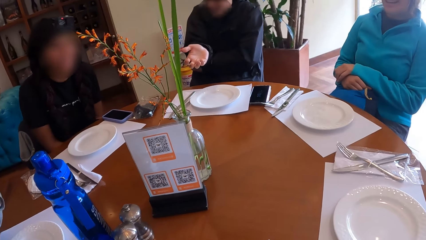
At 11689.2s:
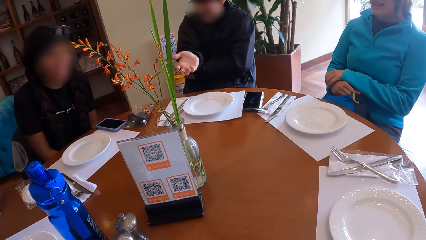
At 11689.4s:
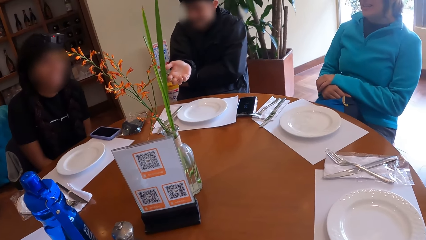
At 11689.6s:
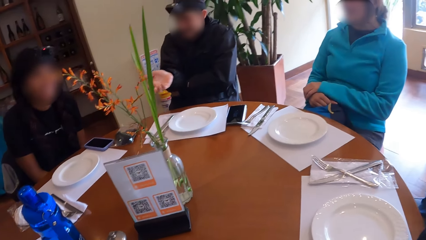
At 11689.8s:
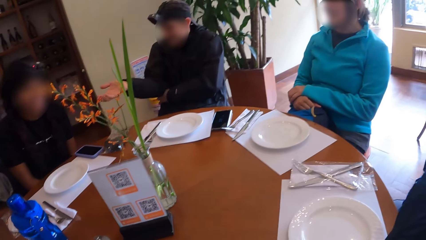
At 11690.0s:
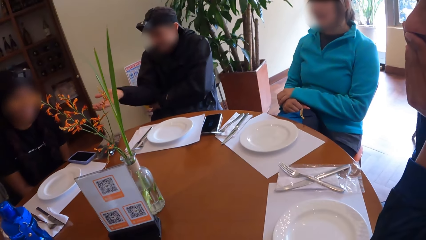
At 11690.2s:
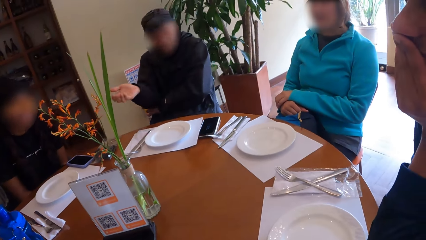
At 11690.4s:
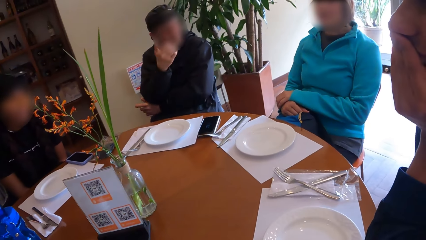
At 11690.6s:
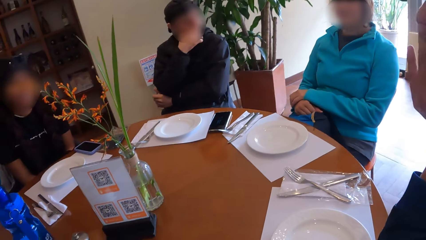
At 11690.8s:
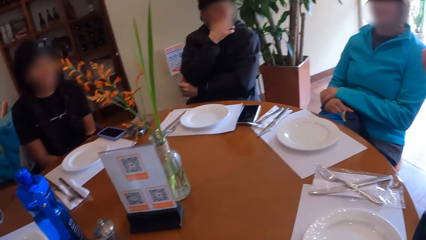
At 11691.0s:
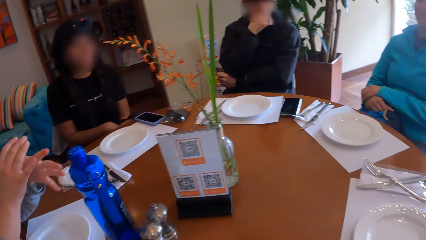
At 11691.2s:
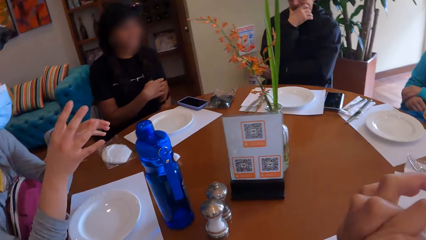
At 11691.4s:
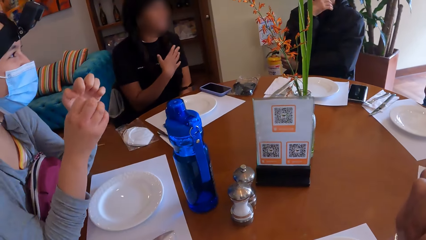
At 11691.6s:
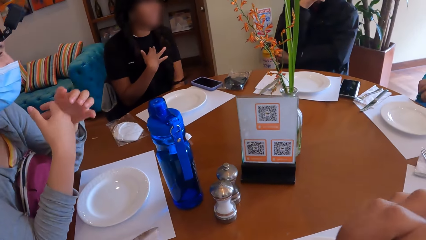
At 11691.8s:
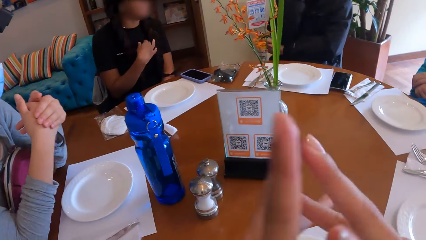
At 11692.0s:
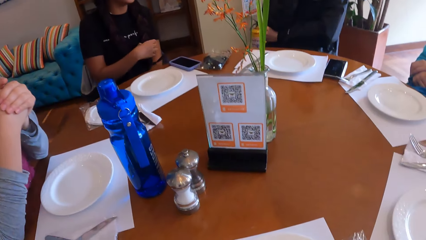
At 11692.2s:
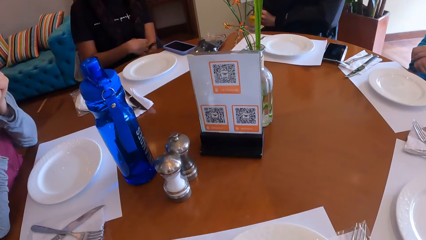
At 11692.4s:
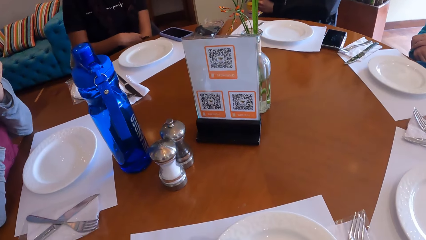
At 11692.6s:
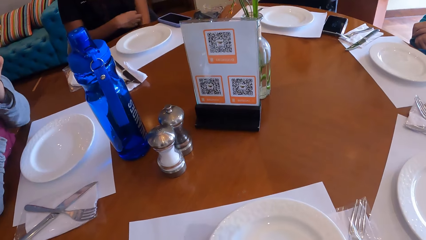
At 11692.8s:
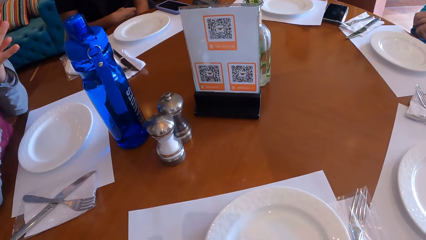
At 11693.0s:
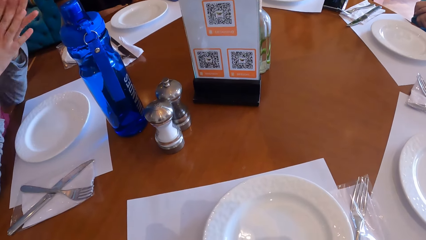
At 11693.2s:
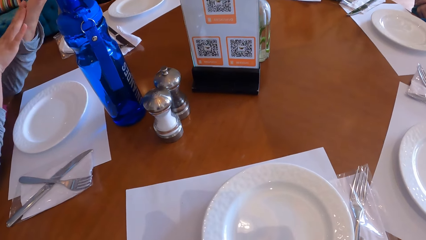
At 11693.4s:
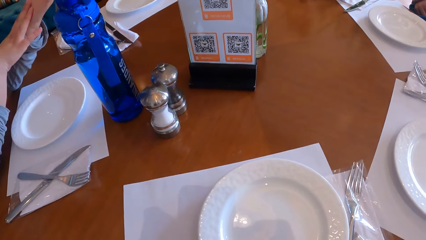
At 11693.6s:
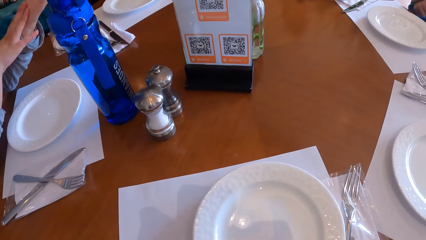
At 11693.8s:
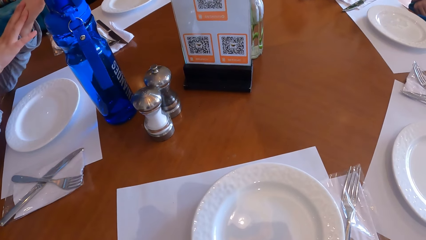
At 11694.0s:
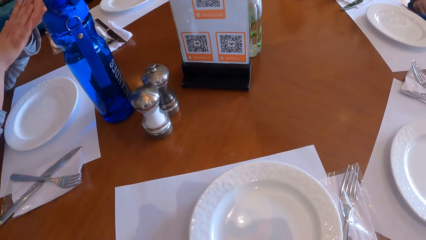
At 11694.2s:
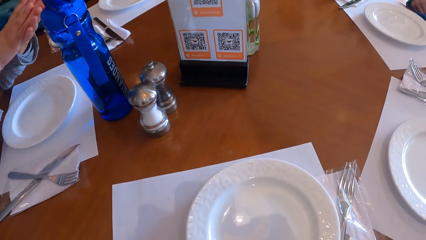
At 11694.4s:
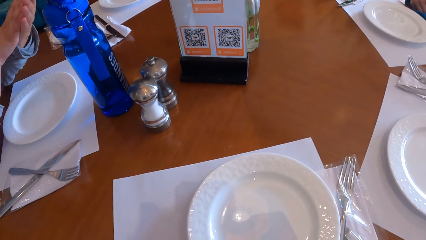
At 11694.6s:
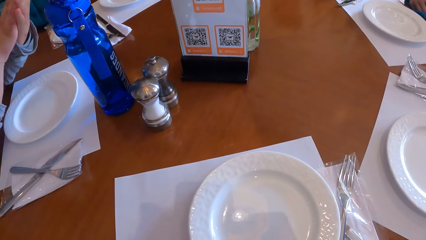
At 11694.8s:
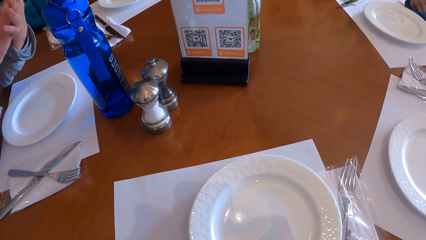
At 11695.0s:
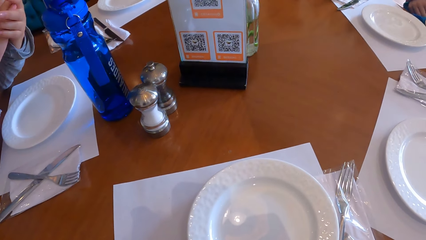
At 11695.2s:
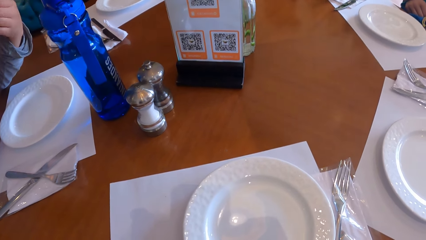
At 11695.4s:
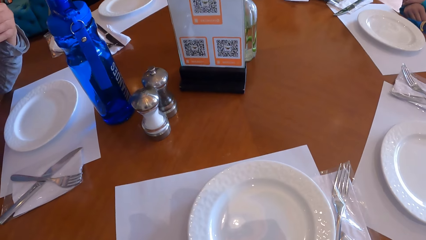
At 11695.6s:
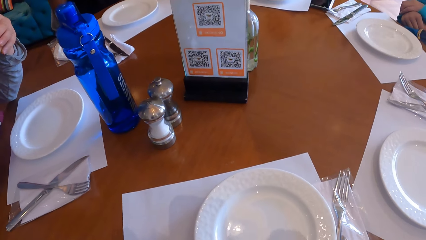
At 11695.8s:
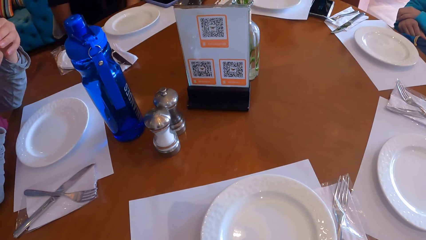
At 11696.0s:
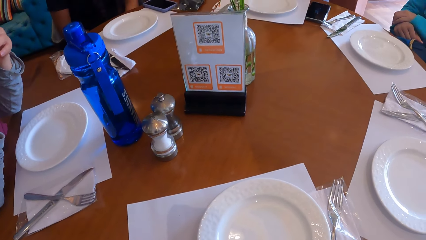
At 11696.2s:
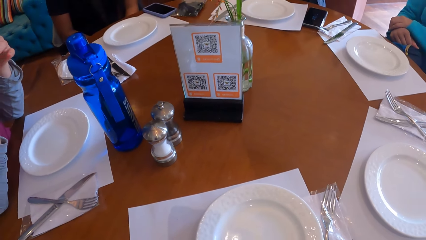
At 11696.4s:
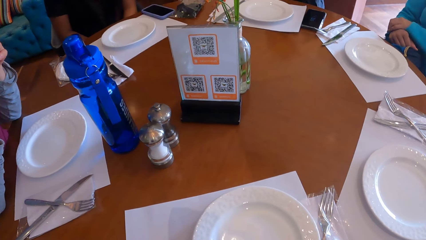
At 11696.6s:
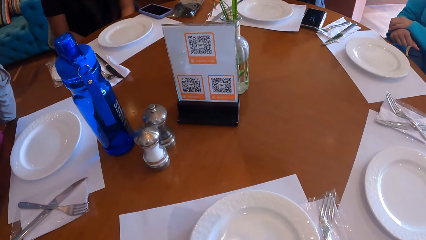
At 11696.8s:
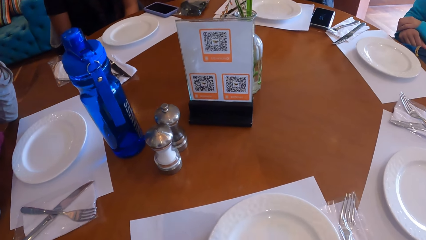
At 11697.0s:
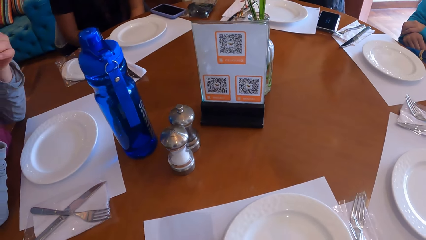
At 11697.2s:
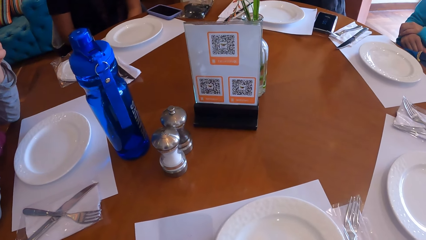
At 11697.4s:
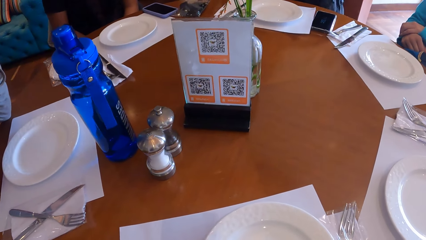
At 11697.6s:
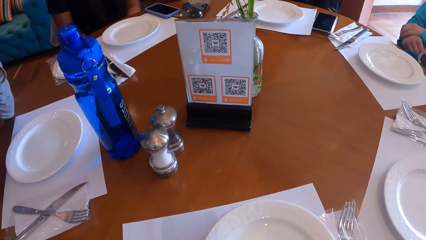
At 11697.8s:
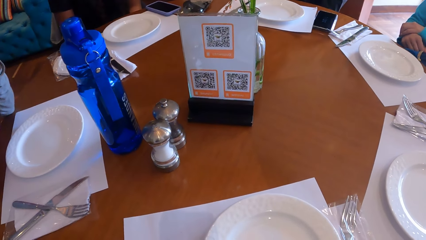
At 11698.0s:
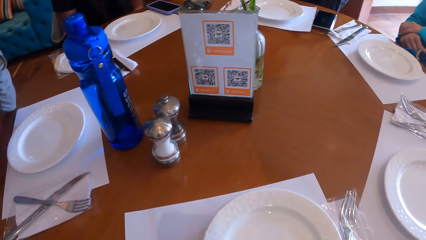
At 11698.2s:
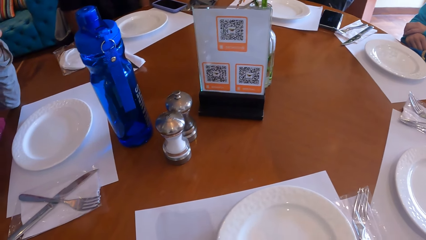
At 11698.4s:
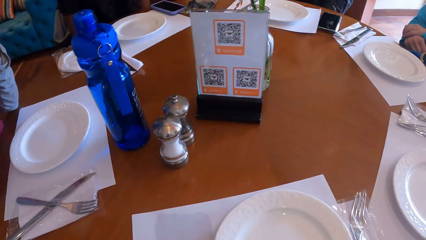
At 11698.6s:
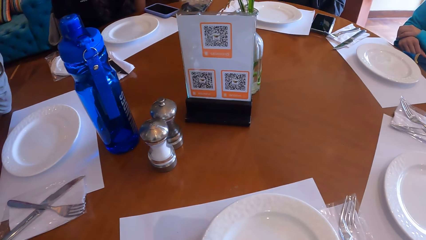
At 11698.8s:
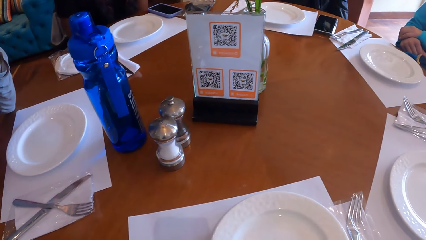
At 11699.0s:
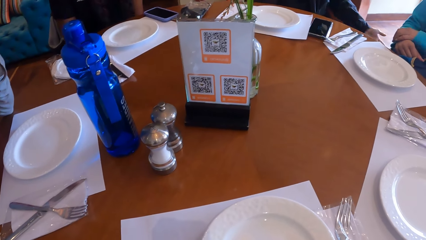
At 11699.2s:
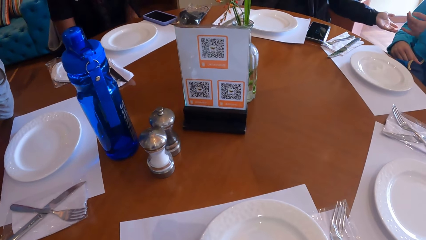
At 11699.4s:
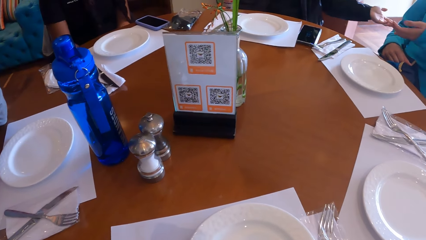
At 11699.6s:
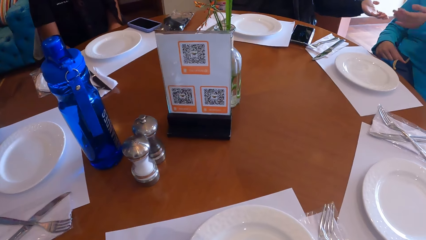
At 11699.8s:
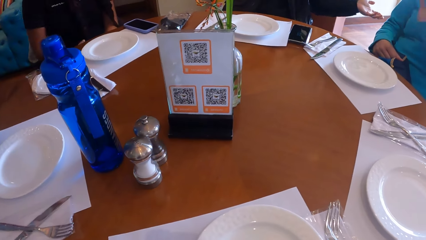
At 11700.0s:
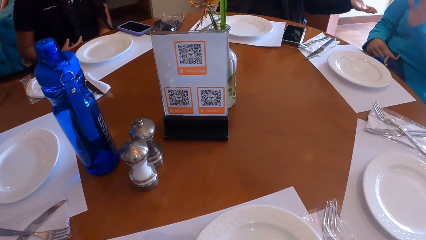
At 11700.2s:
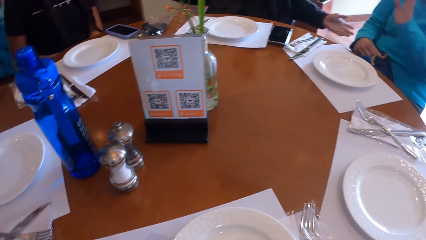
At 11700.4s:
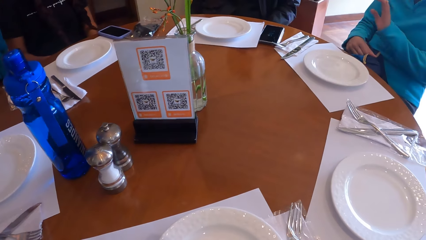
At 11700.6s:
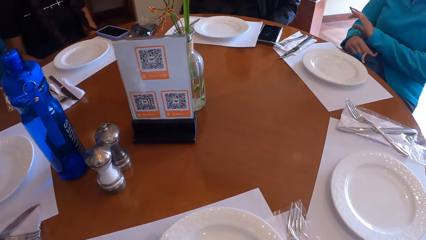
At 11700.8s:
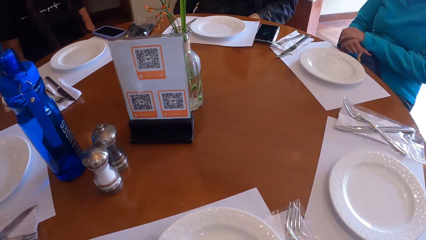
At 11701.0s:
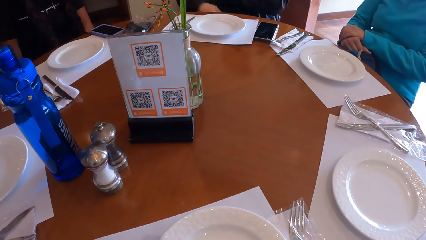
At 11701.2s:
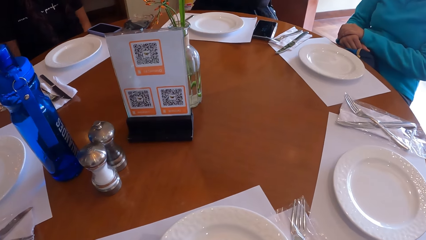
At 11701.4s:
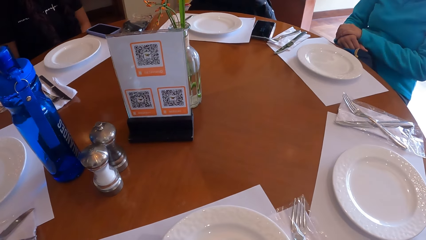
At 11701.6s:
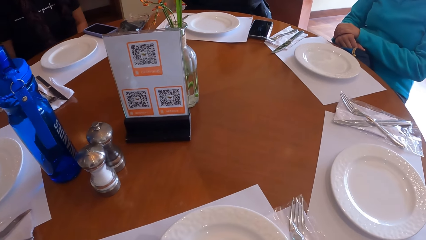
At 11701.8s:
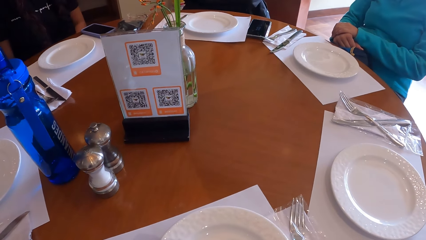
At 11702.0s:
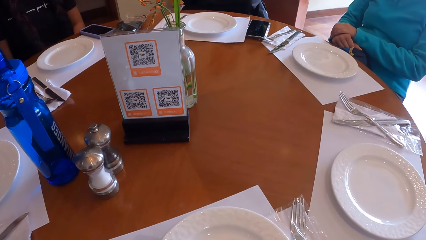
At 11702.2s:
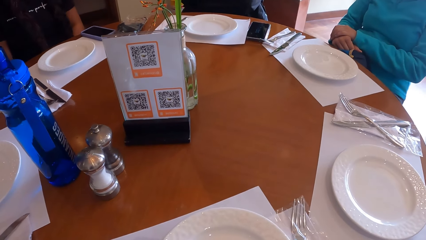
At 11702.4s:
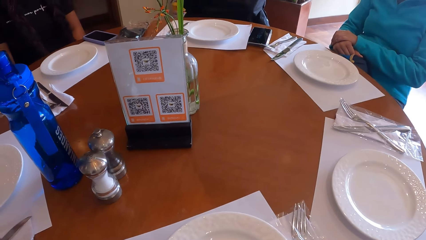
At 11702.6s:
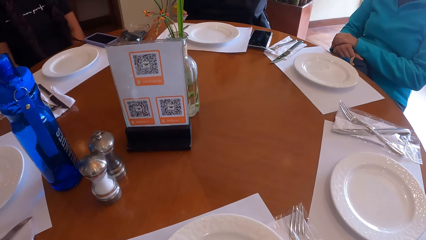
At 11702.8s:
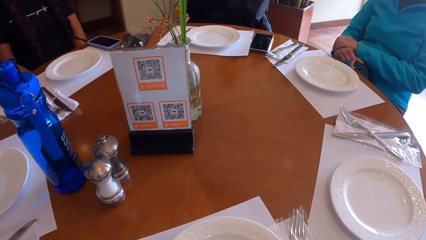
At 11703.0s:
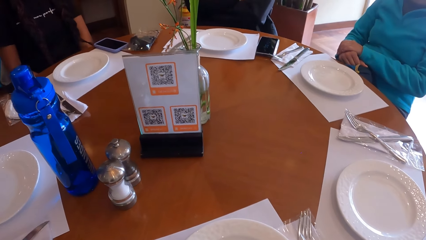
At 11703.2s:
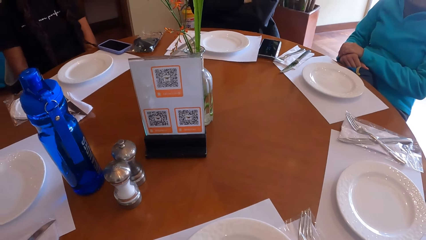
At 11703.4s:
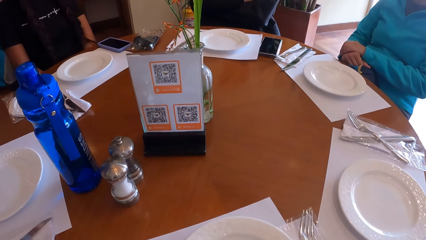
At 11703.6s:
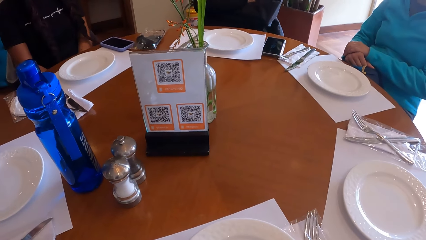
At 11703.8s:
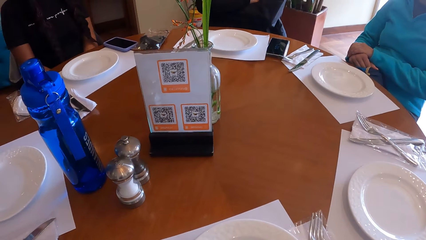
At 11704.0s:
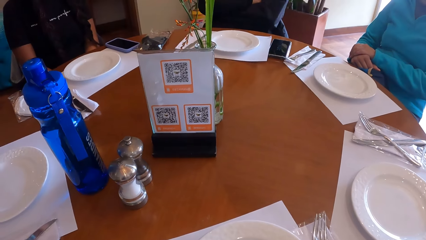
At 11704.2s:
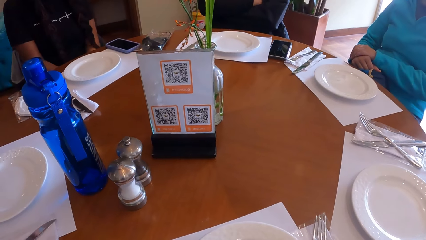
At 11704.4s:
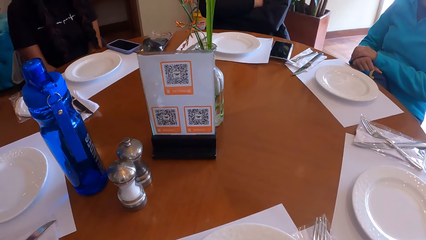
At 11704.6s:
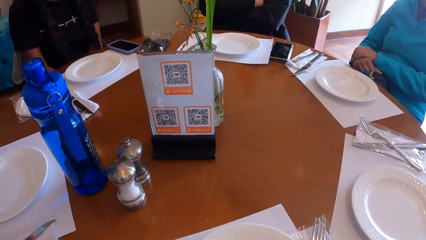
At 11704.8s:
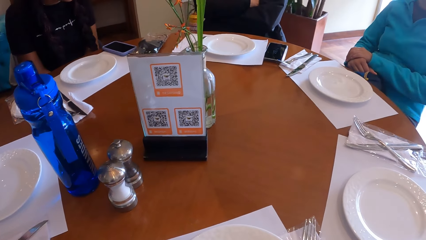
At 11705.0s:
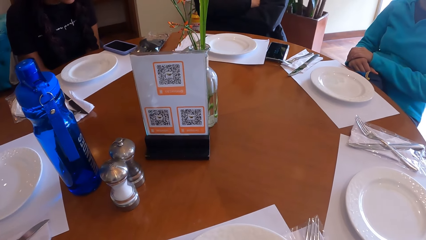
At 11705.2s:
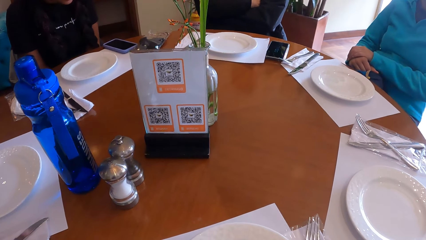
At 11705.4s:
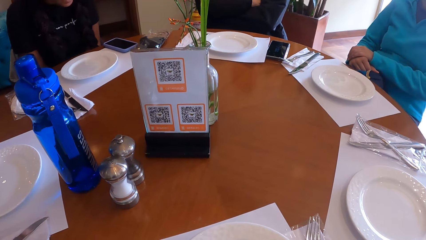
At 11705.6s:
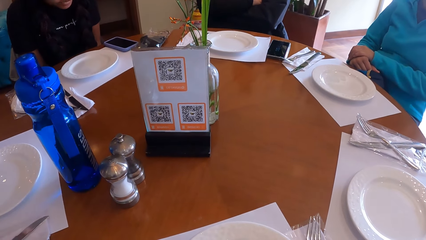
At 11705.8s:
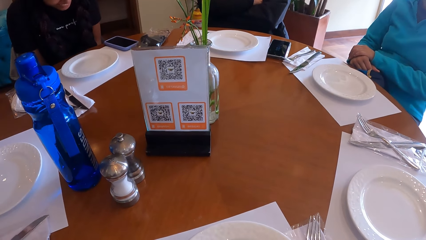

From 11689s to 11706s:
A man gestures at the camera wearer. He gestures at a woman and holds his chin. The camera wearer gestures at the woman. They stare at the table. The man gestures at another woman. The other woman gestures at the man. The camera wearer stares at the table.
